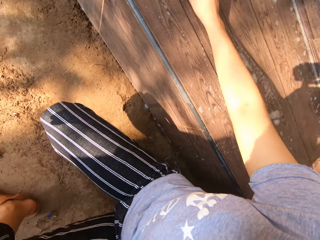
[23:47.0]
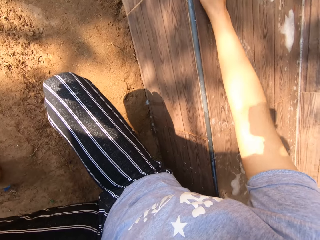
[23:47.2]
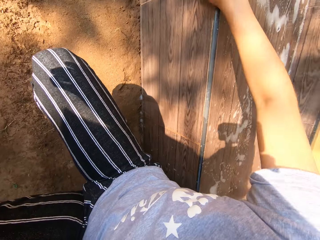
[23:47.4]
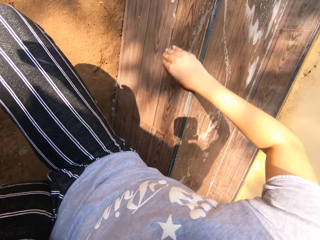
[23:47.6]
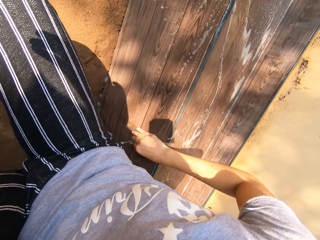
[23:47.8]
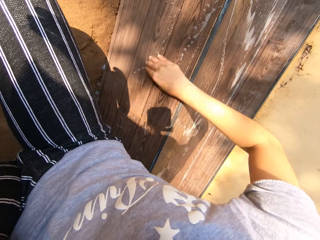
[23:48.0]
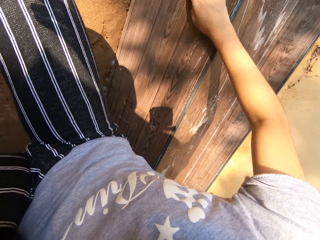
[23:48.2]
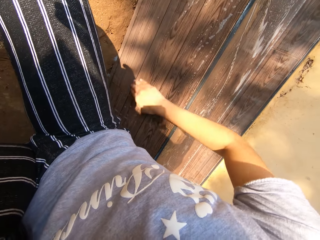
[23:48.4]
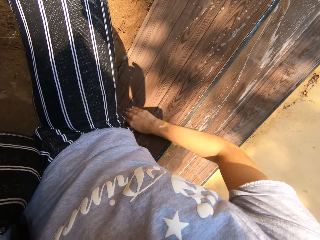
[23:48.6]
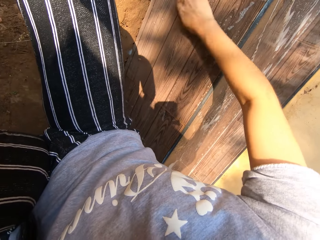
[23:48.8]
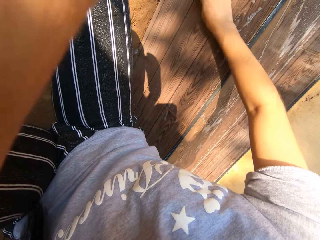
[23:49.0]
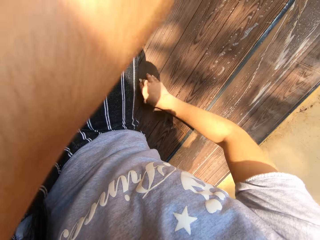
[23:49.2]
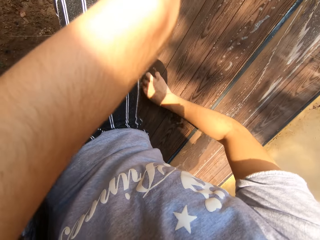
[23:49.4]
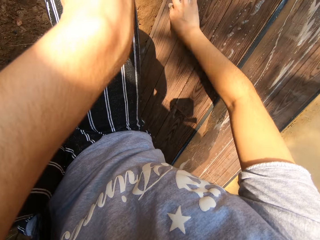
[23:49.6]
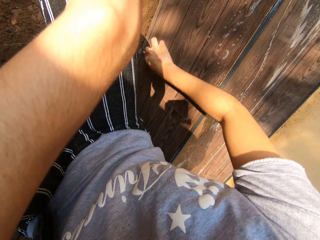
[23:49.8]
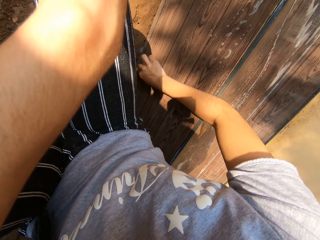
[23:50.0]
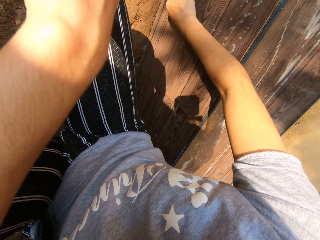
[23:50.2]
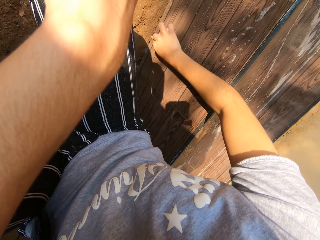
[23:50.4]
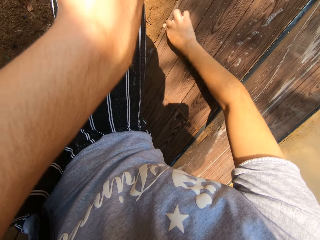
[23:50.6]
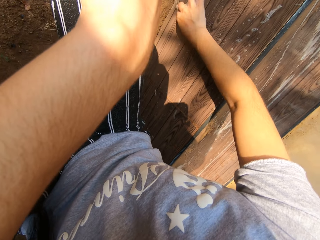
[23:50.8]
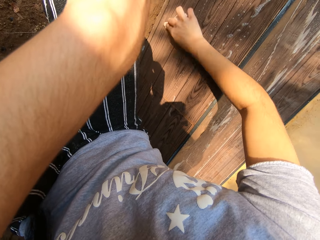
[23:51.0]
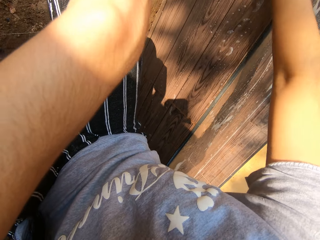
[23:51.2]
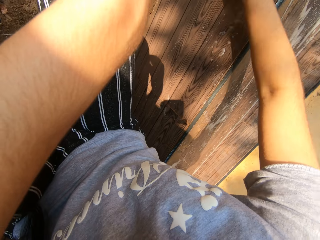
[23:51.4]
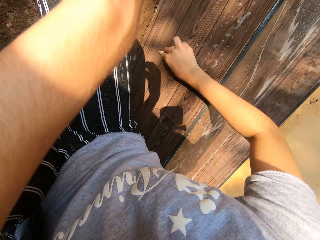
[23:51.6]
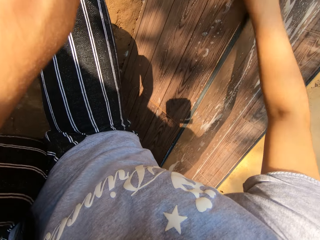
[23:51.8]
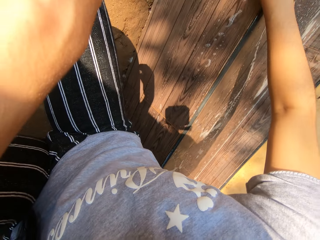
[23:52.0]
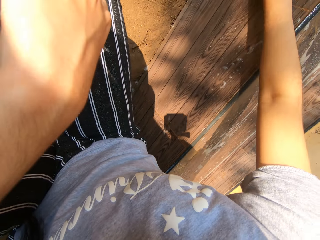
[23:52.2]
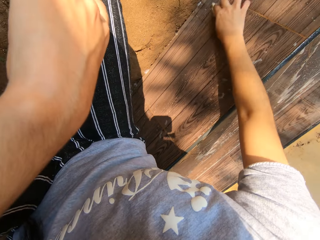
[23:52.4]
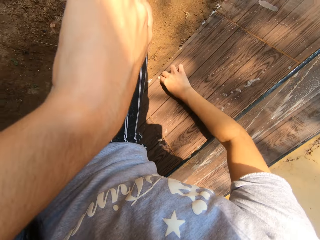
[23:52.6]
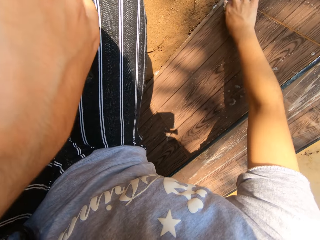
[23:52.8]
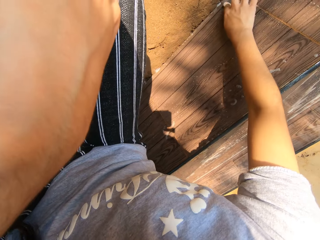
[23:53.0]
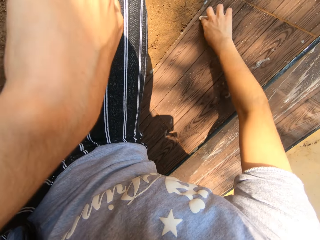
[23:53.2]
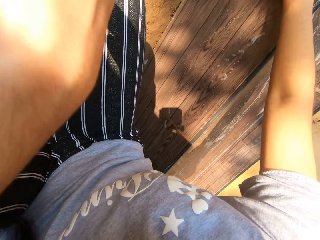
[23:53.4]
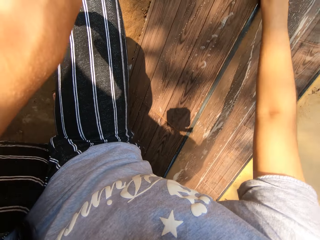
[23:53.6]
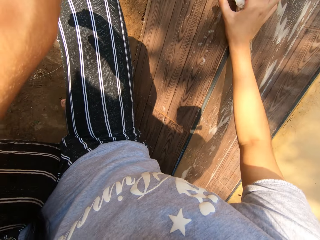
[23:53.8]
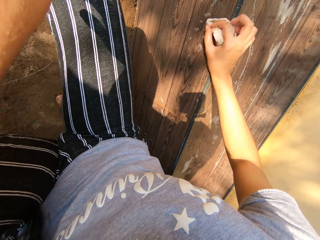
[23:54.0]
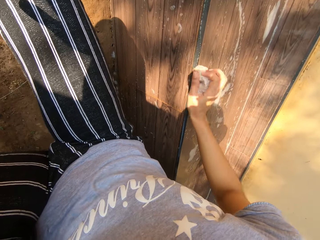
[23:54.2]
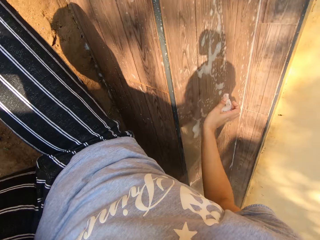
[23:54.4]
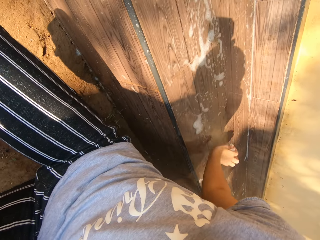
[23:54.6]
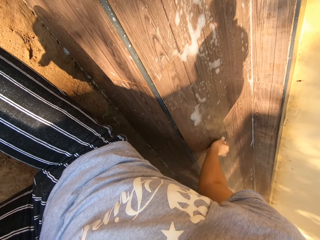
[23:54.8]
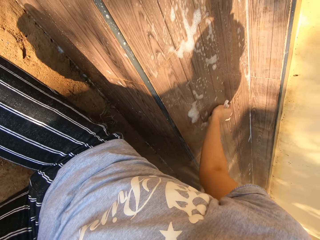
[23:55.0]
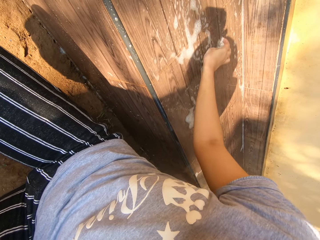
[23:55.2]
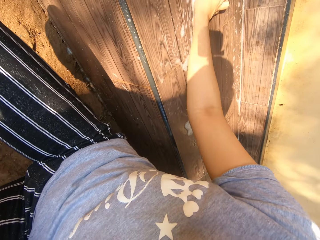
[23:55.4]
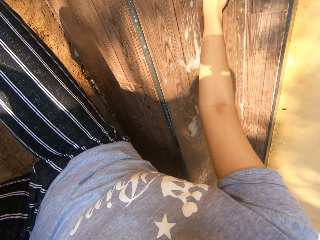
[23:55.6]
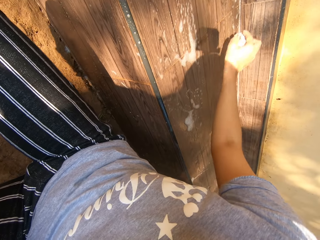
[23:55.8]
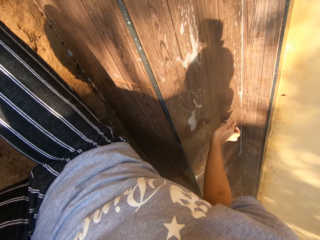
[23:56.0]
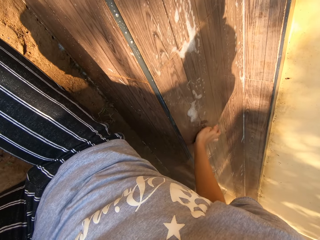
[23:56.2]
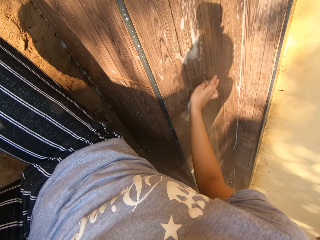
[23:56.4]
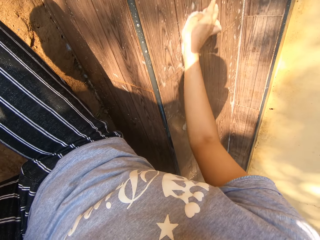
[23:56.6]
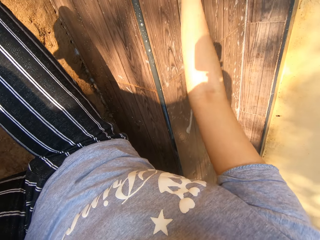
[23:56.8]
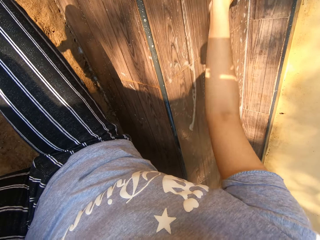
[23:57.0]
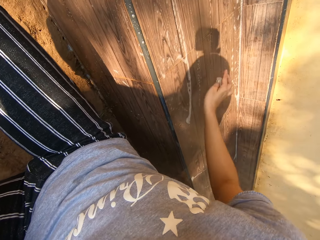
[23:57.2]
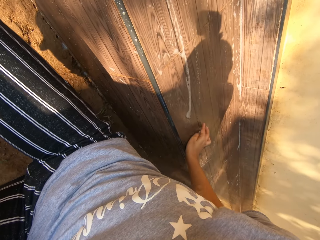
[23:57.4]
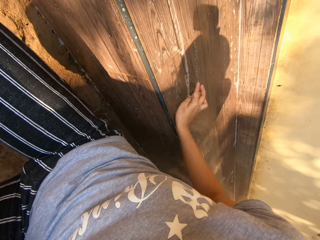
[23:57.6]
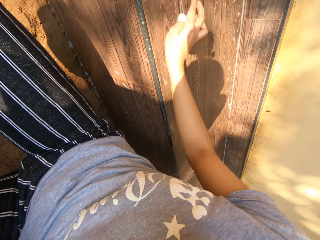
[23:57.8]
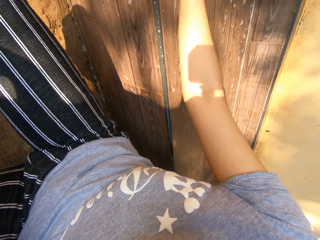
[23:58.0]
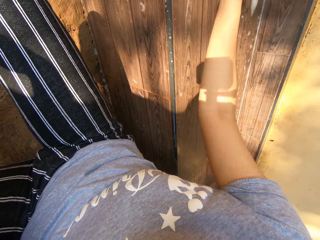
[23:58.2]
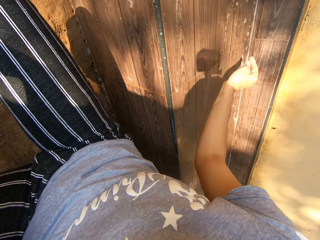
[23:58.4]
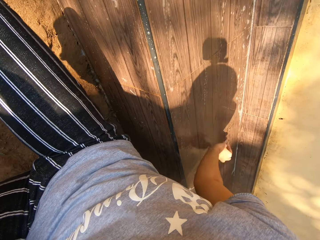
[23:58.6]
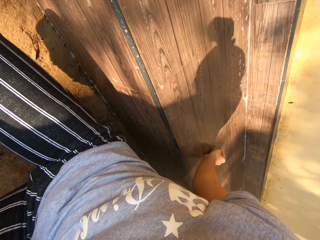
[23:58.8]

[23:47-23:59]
The camera wearer scrubs the veranda with a piece of cloth.

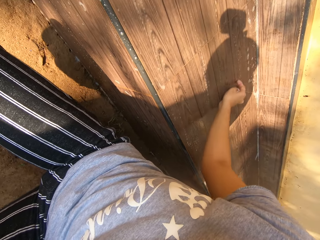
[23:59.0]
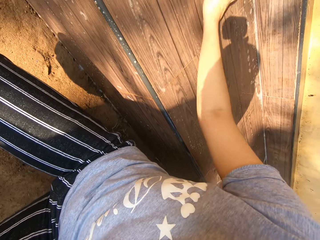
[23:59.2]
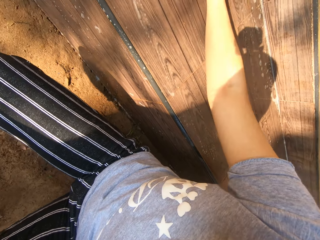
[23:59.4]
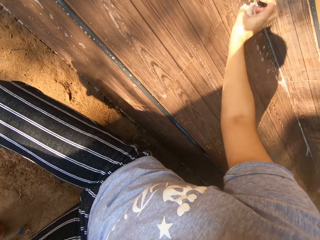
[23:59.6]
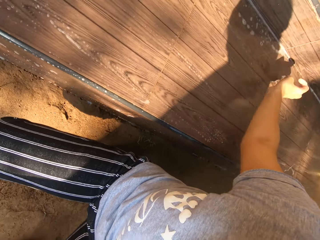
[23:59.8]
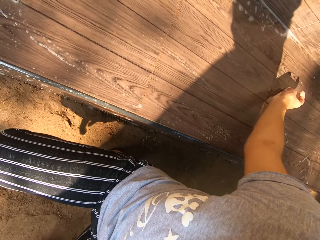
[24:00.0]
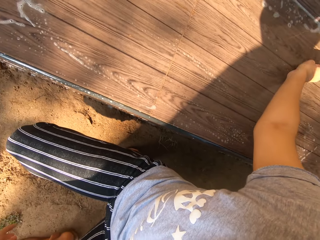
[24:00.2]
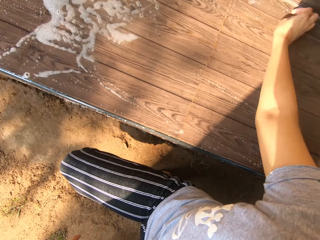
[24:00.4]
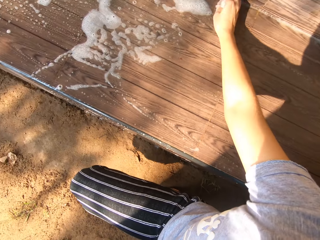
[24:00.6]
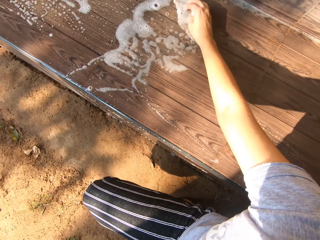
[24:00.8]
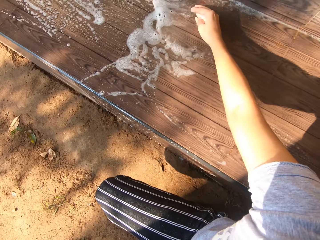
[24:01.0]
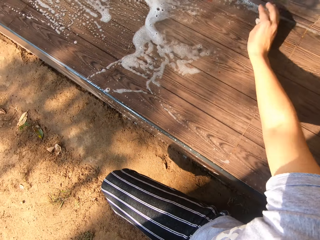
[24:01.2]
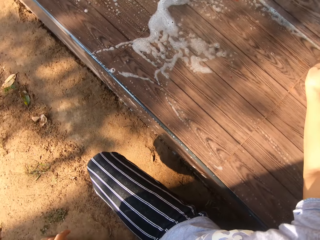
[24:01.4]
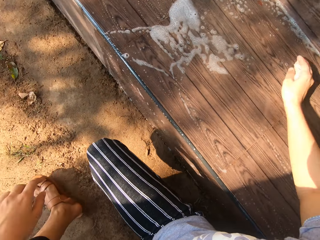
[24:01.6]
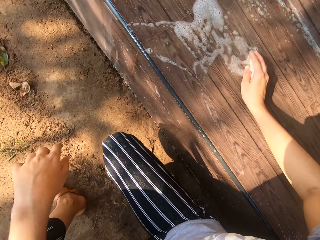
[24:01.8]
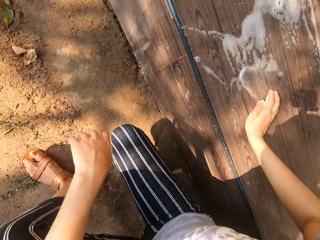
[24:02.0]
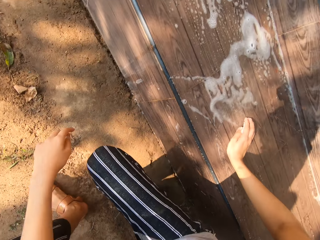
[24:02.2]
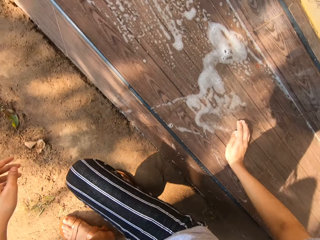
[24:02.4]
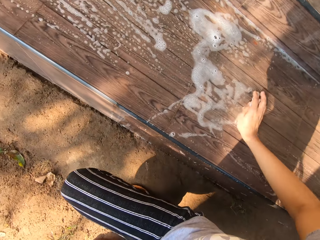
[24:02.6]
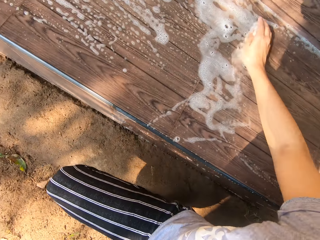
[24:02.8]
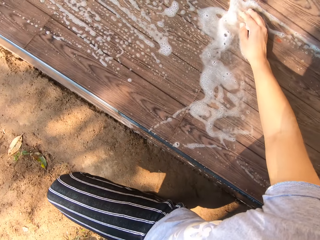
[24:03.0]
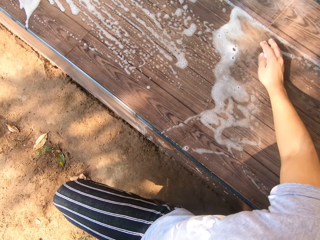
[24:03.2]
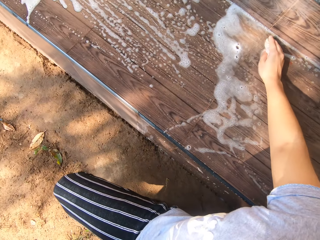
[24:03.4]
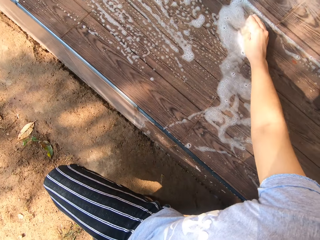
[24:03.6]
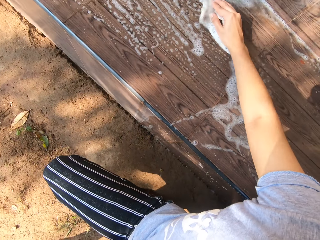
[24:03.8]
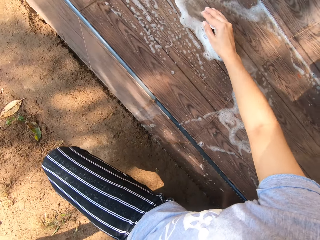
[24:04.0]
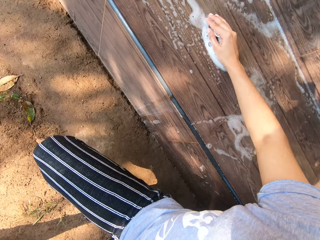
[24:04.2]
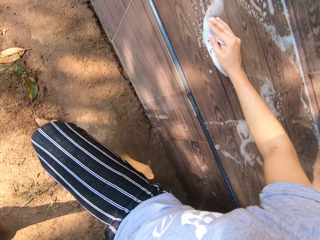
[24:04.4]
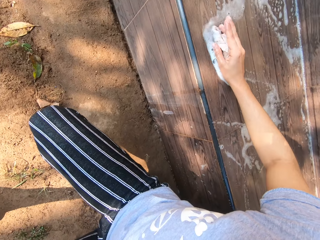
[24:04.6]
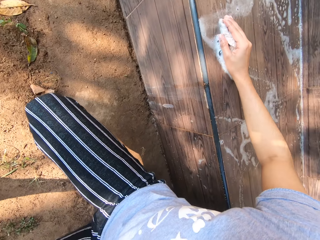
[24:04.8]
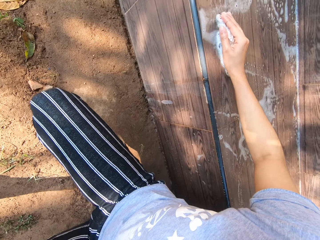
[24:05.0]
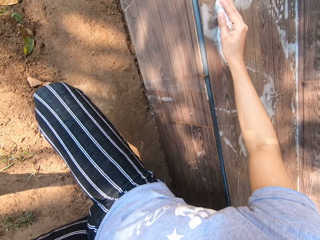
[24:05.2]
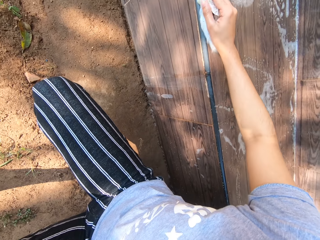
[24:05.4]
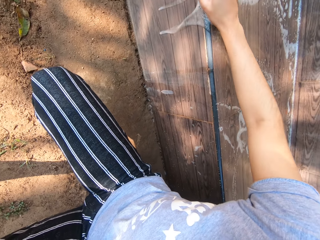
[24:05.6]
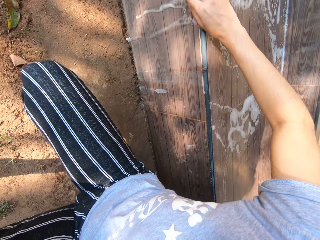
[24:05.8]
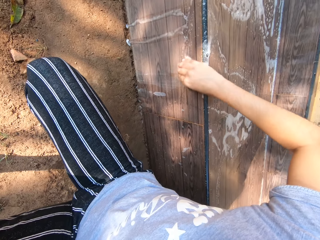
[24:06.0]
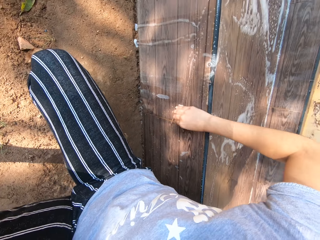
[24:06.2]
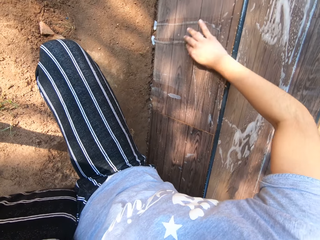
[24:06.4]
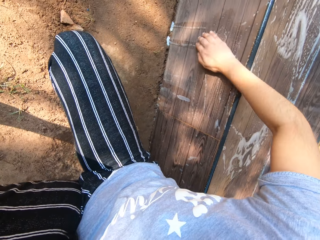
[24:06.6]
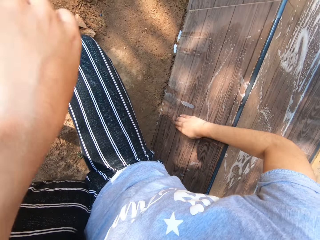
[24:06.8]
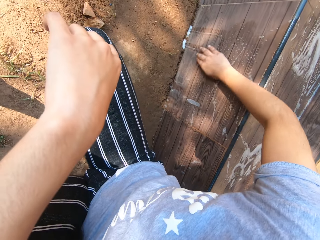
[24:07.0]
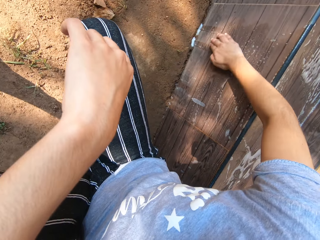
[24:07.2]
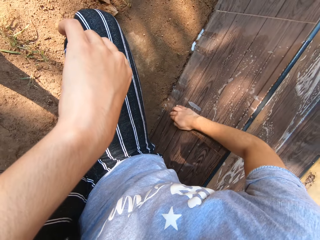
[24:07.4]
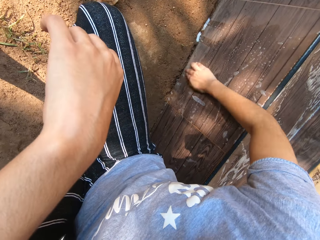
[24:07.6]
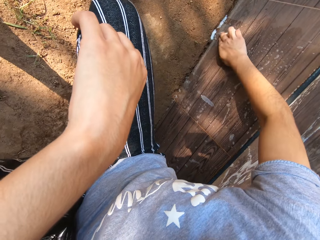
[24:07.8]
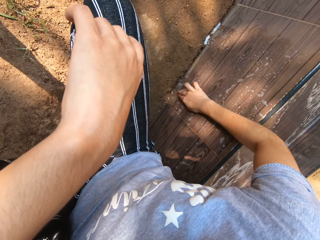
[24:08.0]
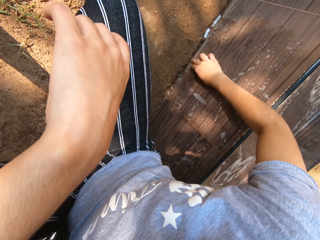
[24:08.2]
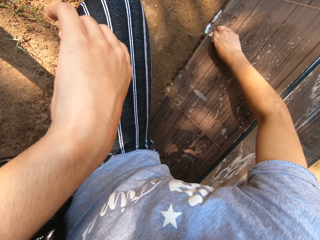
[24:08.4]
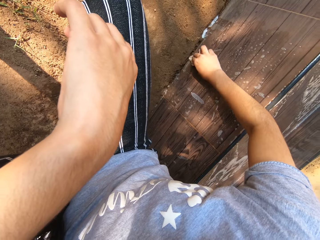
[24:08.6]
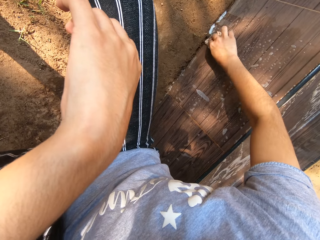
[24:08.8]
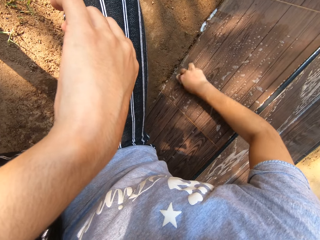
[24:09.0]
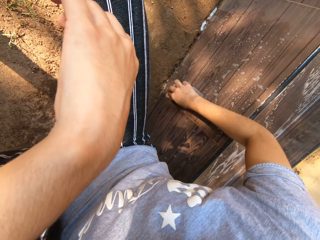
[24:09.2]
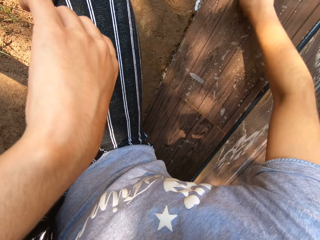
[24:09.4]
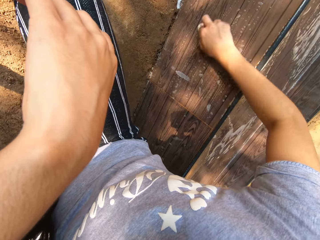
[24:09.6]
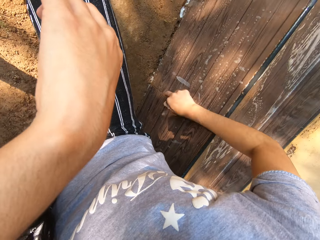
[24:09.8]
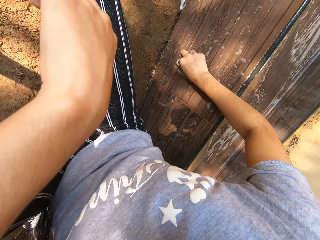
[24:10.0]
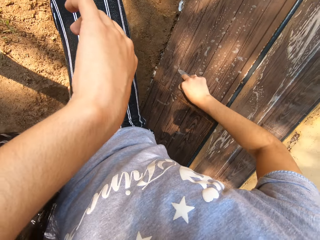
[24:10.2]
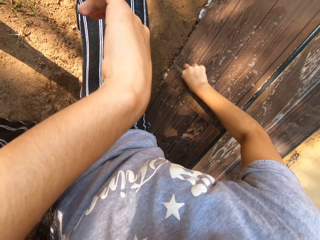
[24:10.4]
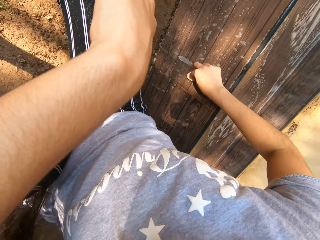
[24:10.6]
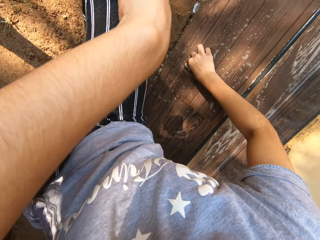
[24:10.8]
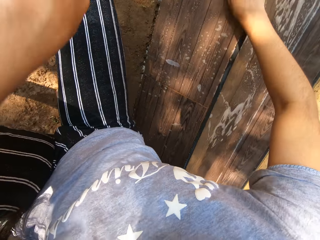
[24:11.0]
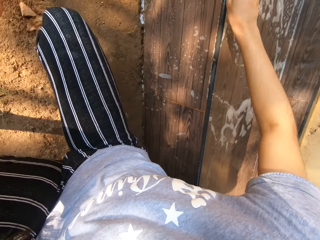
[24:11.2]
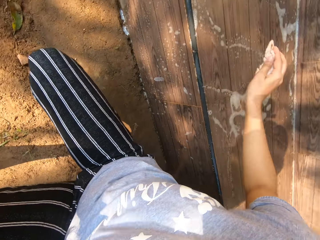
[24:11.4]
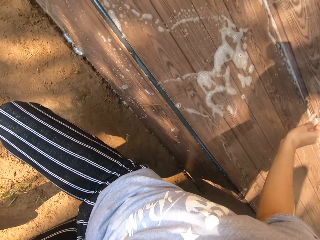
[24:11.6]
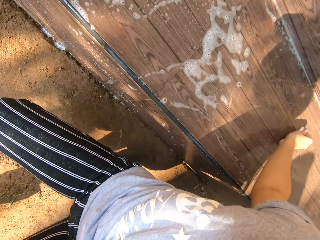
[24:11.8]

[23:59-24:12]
The camera wearer moves slightly forward. She cleans the seat or veranda with the cloth in her right hand.
